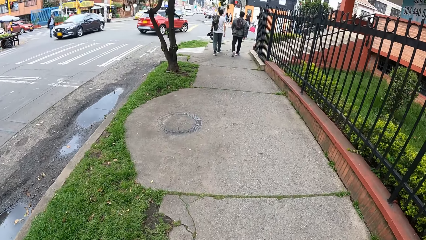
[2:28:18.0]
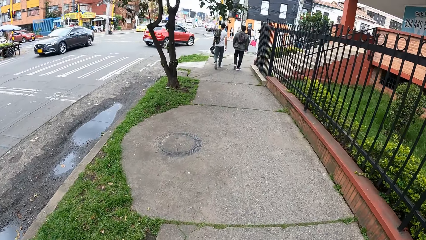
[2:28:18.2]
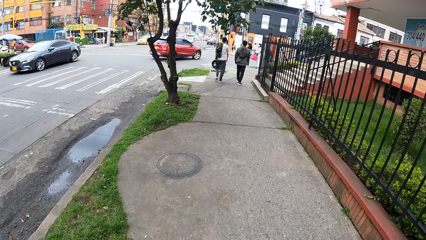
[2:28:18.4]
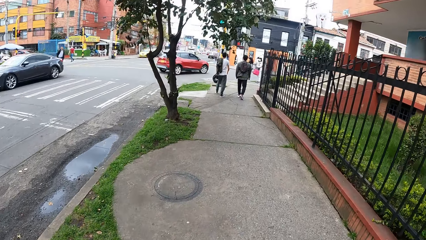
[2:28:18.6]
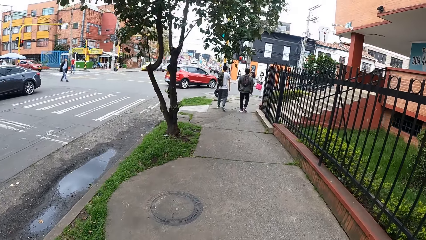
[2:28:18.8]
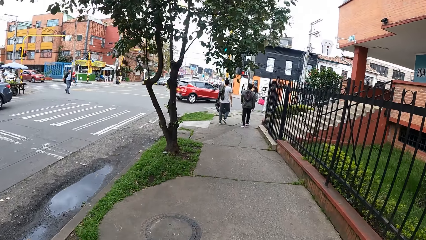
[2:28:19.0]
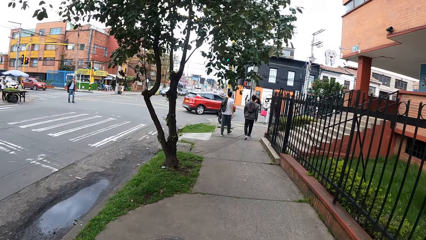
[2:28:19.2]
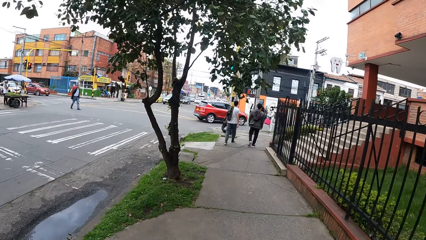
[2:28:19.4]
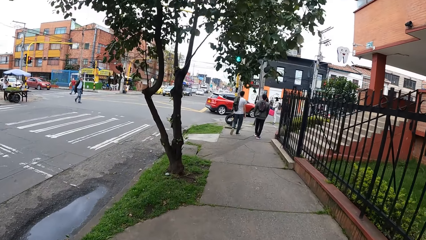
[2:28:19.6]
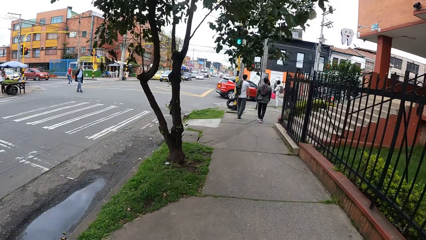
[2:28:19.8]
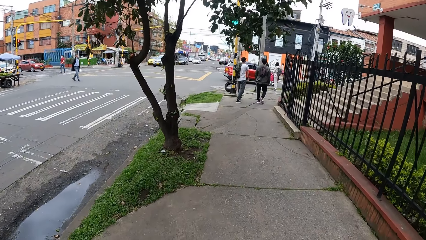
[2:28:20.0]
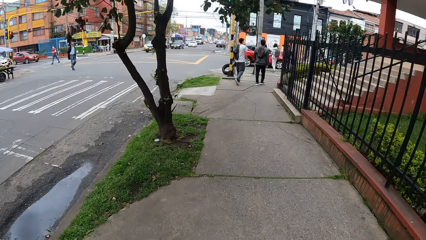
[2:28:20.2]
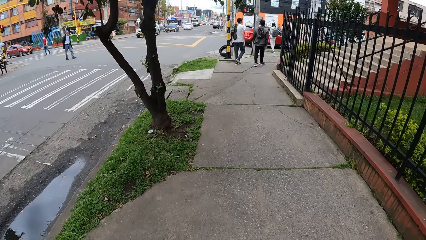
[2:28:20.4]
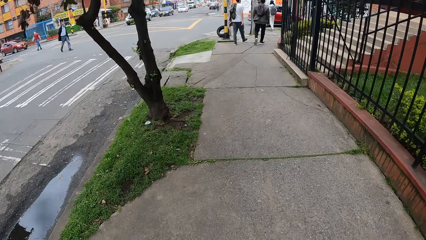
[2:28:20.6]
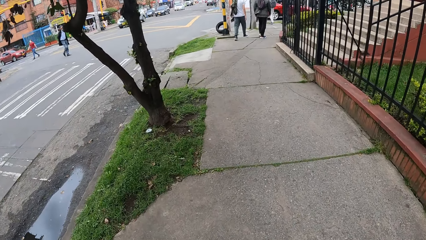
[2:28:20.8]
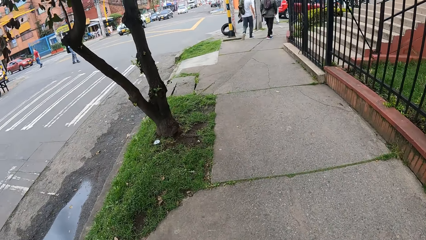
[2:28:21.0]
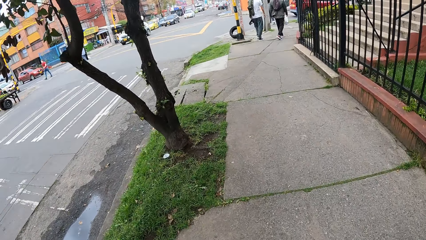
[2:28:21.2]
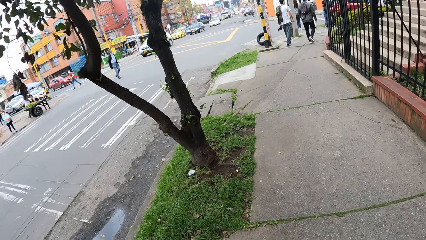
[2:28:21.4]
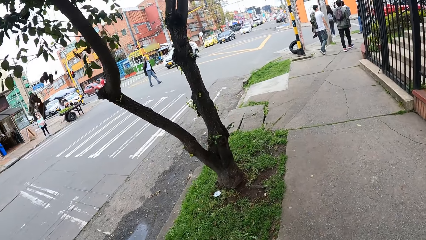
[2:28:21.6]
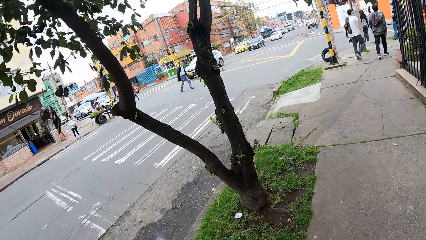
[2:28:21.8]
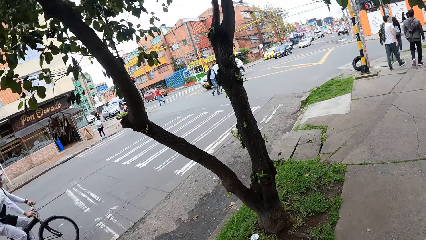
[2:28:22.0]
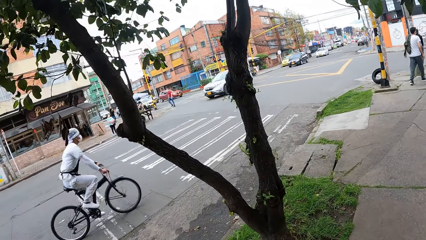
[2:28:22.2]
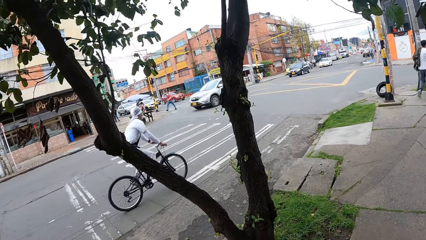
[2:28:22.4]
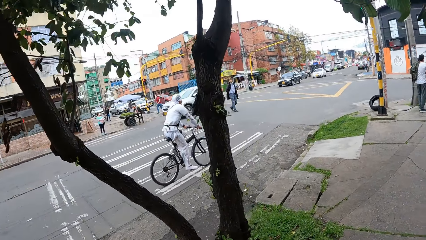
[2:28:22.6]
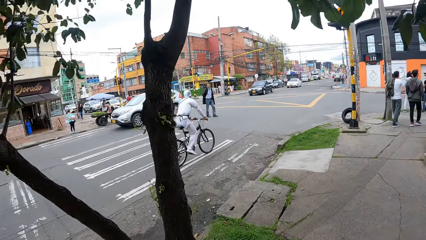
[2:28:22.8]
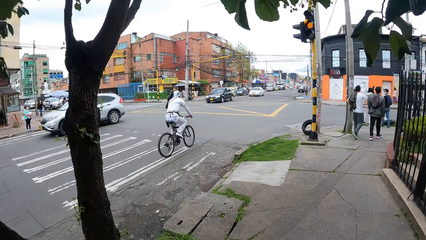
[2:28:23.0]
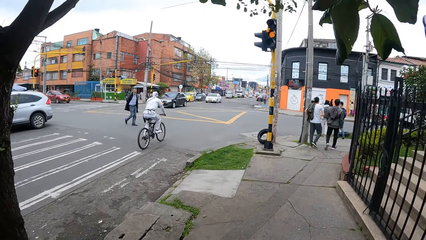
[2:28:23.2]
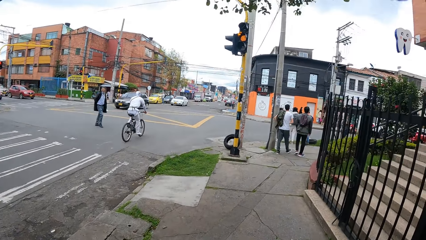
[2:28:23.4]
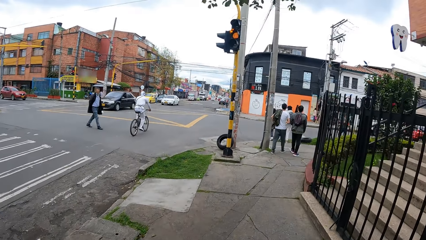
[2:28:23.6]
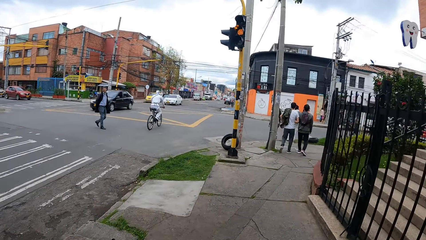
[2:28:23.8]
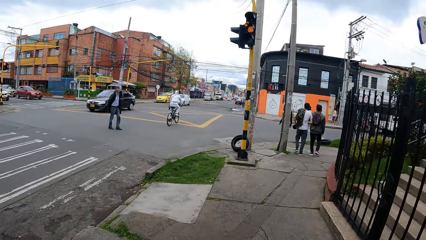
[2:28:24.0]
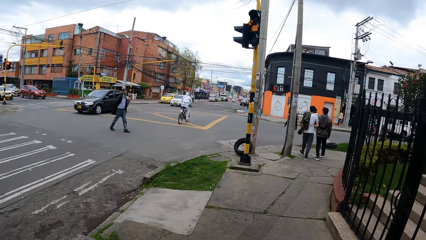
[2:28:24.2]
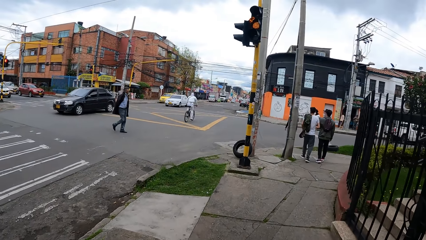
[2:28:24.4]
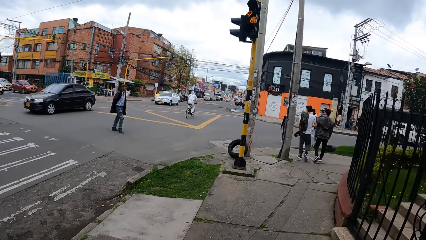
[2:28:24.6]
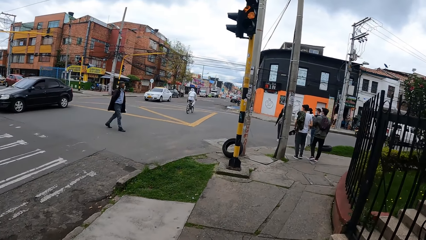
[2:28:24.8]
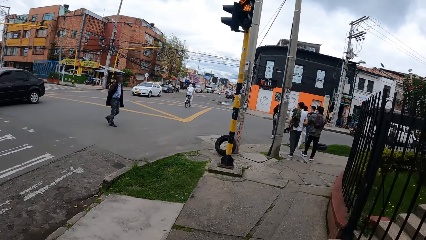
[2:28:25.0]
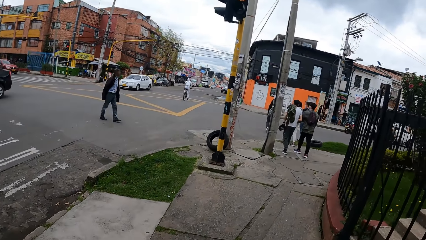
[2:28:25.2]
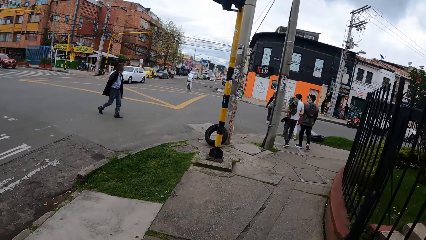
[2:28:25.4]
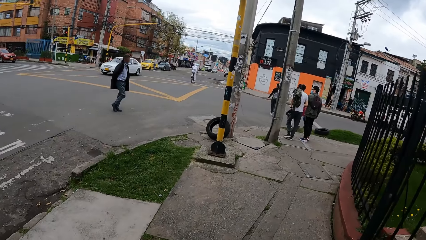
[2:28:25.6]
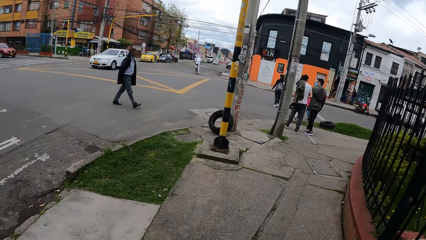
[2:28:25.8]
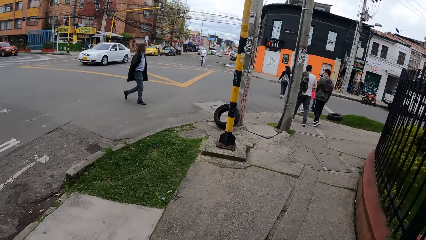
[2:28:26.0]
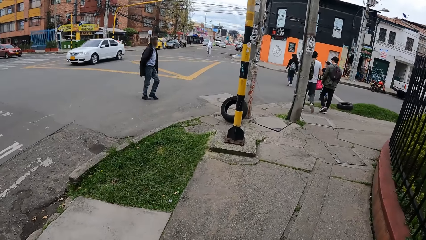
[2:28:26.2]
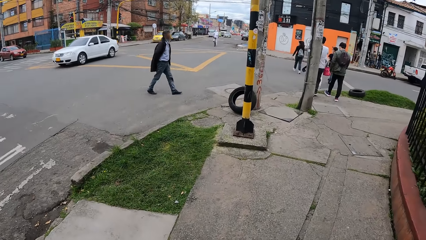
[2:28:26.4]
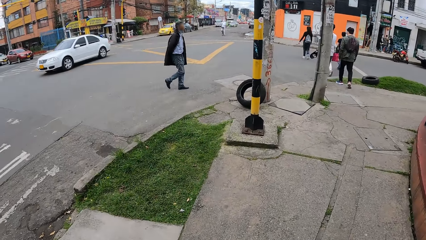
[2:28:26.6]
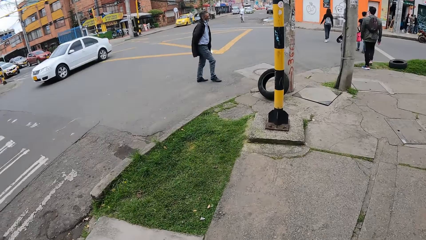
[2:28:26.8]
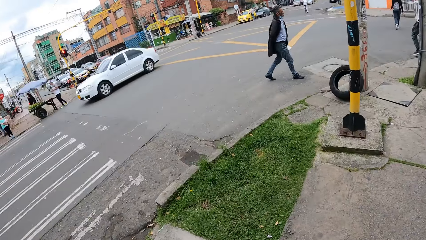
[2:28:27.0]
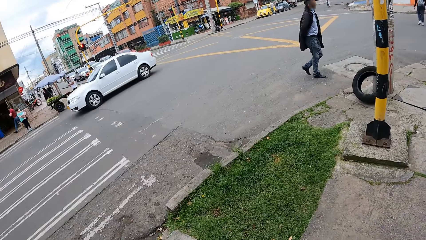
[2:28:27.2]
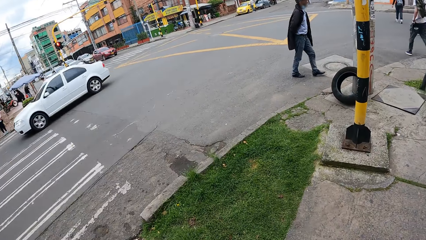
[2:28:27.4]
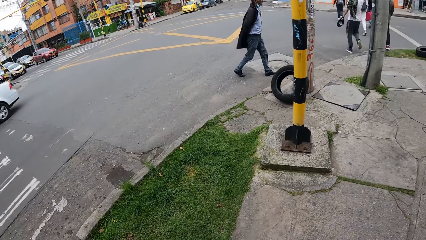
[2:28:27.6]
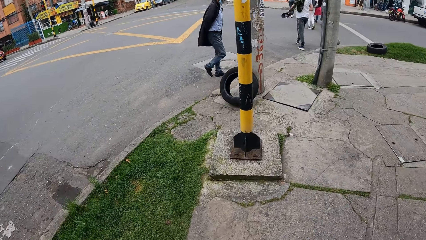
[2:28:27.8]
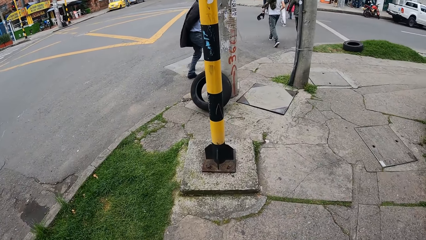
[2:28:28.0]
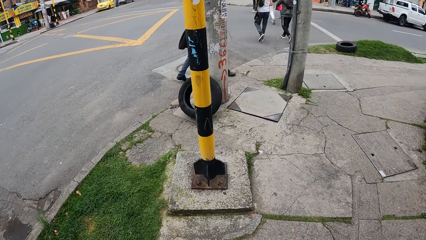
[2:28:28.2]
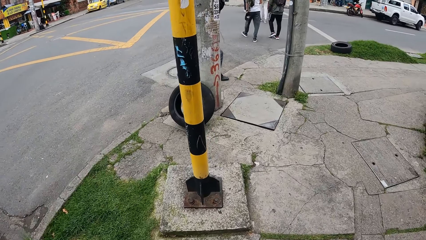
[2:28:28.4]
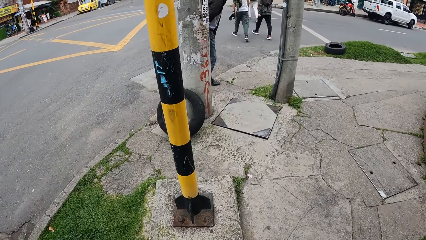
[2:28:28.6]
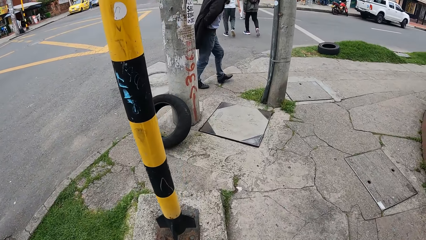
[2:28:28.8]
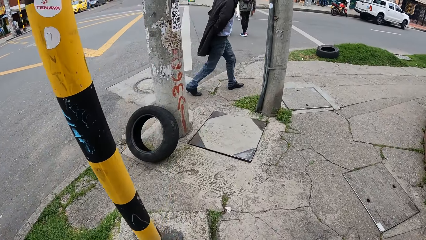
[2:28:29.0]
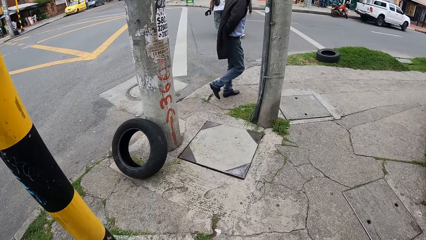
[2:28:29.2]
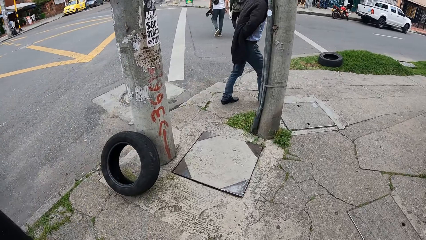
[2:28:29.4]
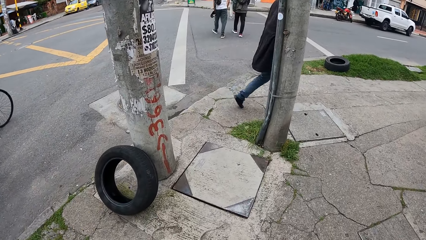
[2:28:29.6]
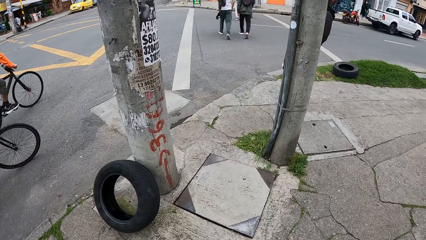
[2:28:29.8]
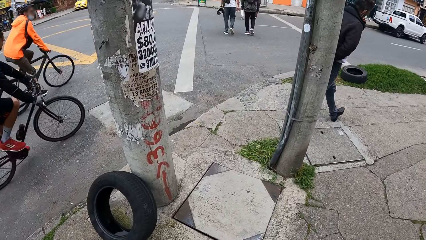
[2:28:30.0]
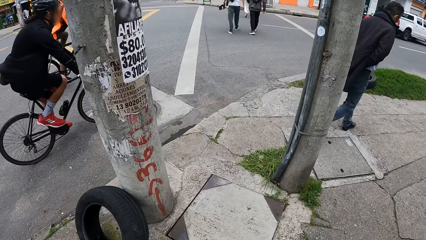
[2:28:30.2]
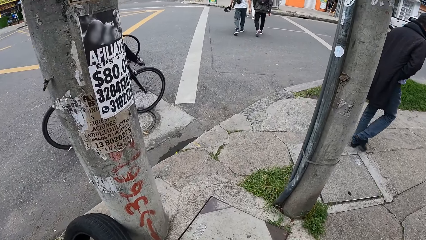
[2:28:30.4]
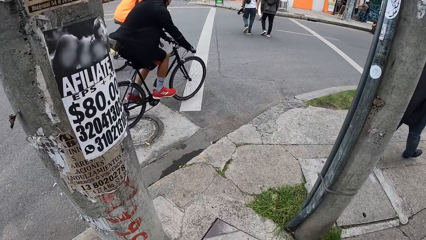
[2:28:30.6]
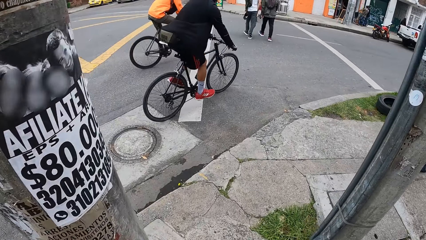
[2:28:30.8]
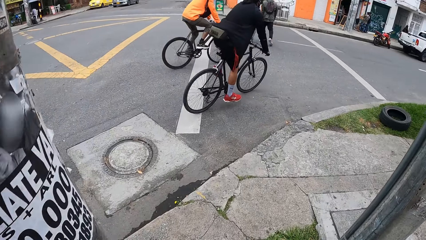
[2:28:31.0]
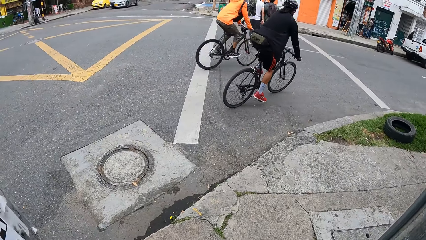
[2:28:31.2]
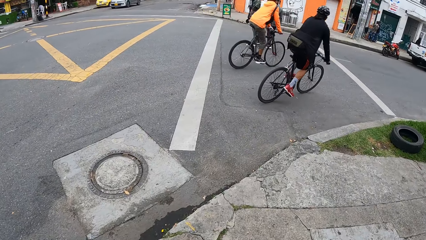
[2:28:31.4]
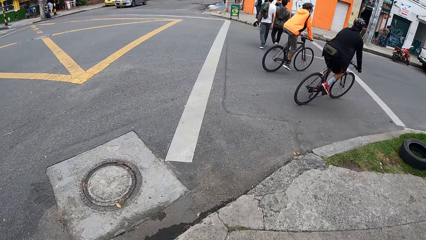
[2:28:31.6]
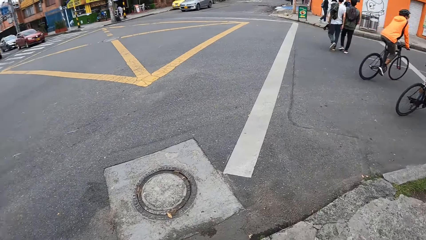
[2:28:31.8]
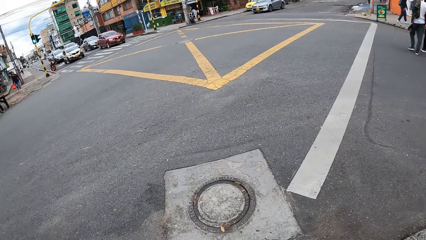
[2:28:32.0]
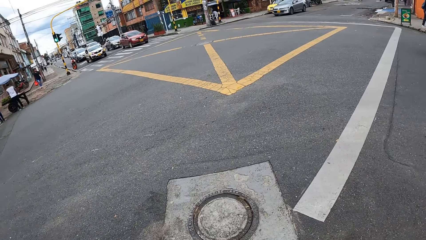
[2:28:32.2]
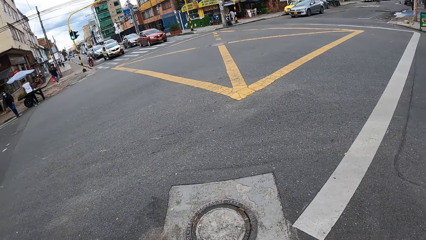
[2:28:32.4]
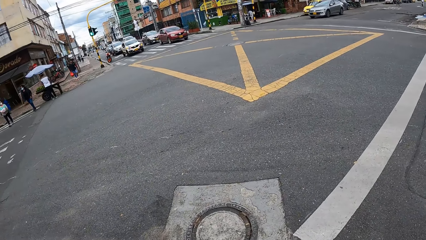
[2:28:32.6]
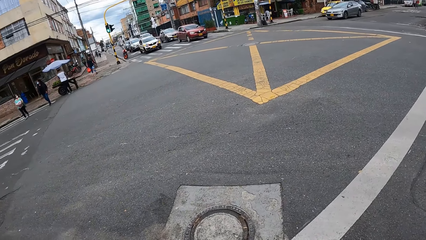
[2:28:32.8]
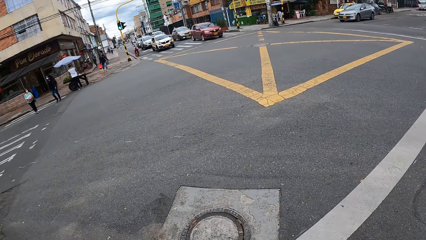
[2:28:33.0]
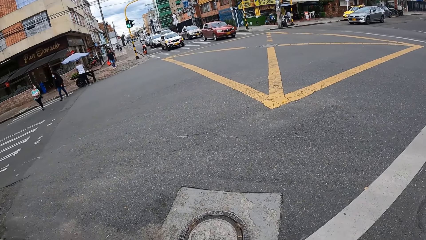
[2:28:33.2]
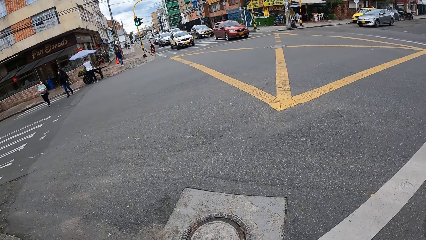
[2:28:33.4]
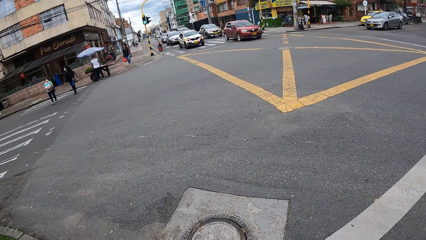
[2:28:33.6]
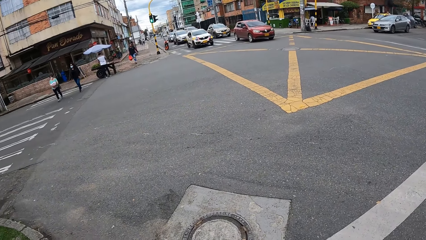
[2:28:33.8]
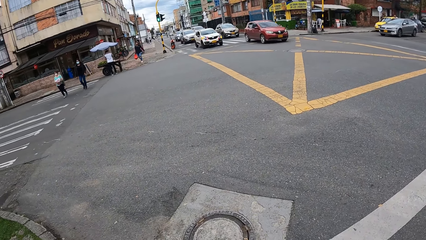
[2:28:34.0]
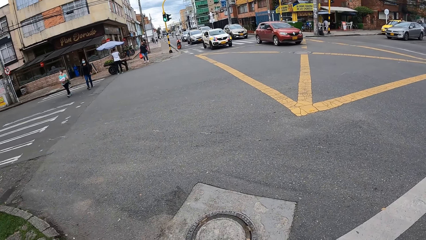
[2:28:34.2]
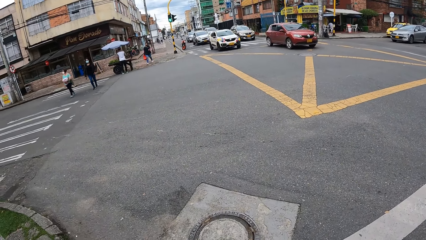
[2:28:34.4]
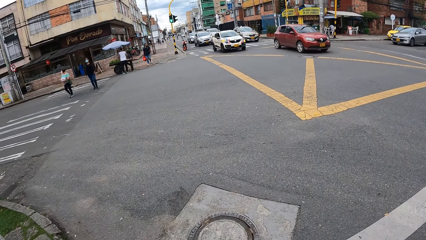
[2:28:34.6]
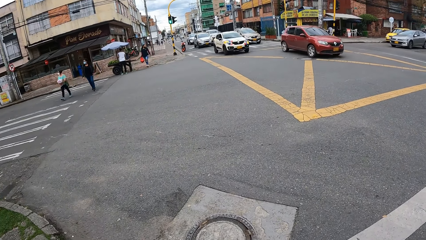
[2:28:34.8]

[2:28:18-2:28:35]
The group of people cross the road.
